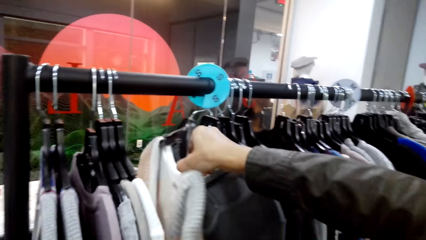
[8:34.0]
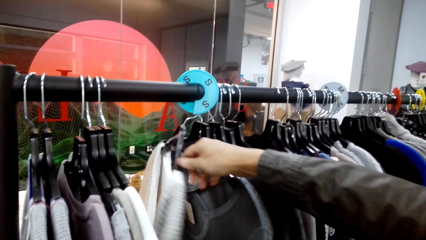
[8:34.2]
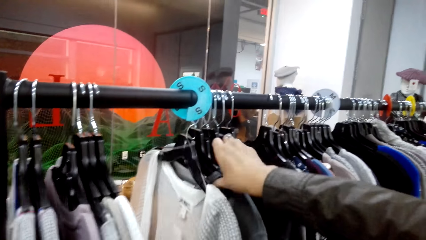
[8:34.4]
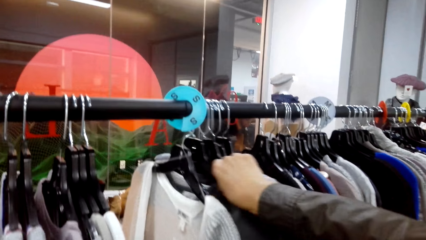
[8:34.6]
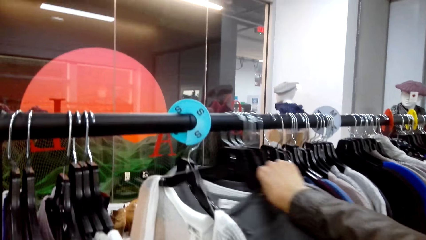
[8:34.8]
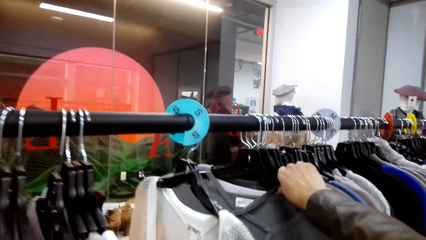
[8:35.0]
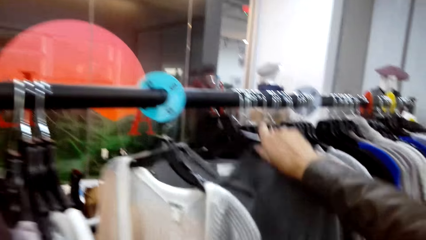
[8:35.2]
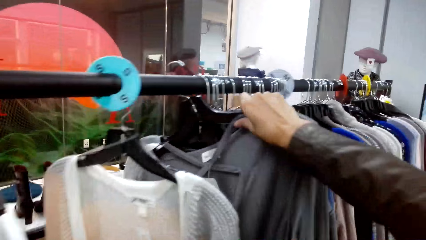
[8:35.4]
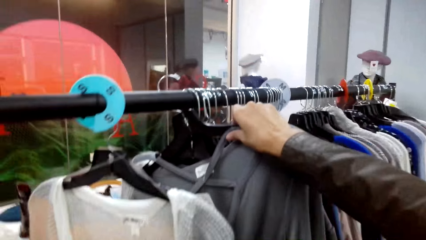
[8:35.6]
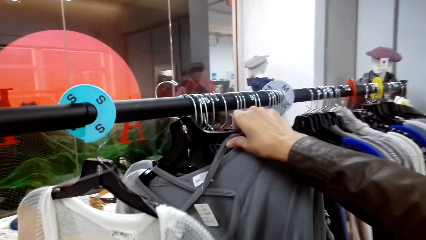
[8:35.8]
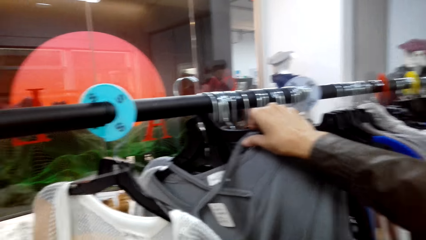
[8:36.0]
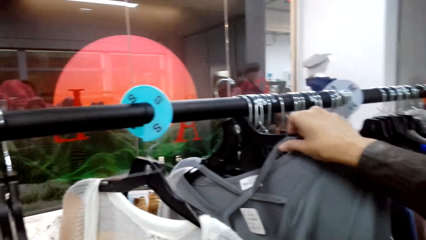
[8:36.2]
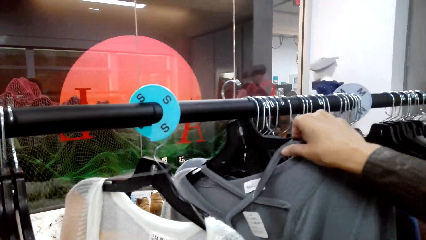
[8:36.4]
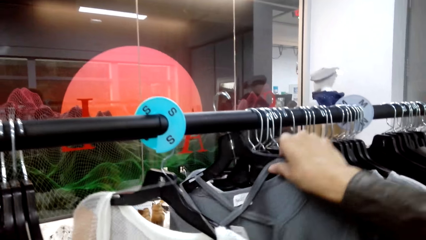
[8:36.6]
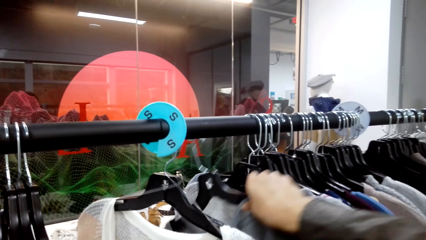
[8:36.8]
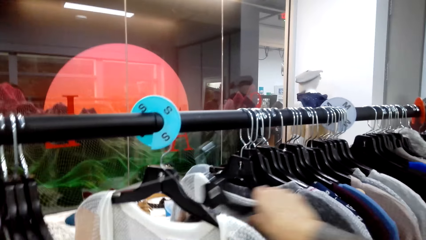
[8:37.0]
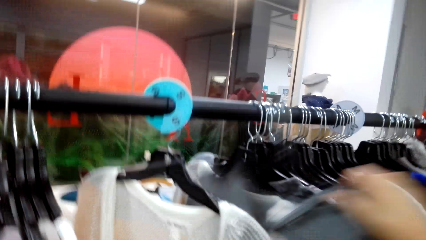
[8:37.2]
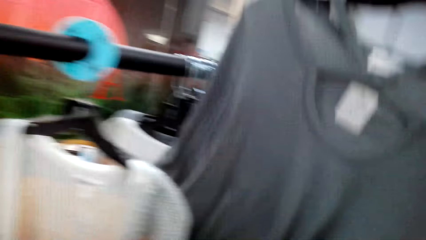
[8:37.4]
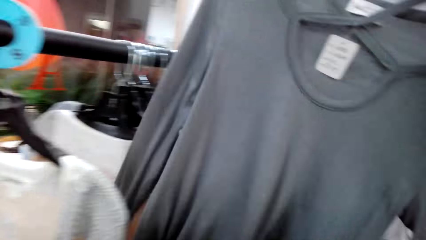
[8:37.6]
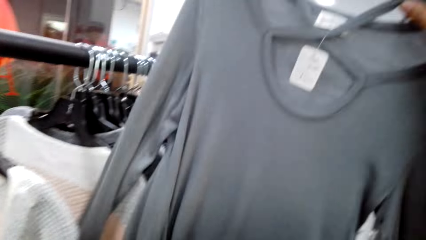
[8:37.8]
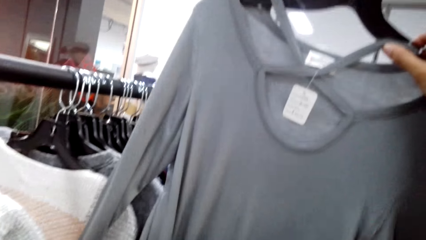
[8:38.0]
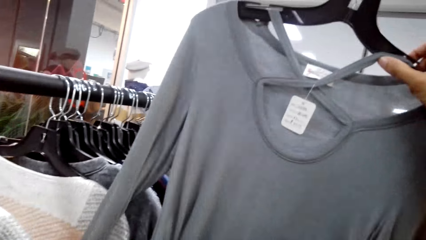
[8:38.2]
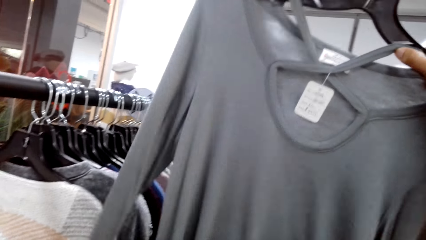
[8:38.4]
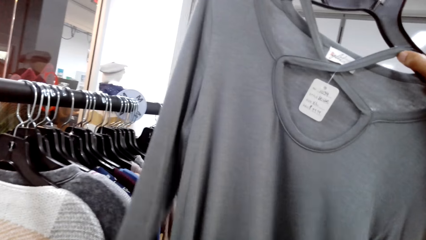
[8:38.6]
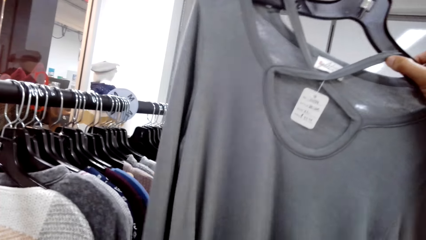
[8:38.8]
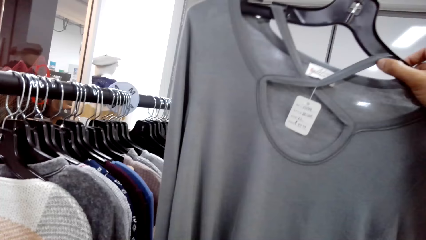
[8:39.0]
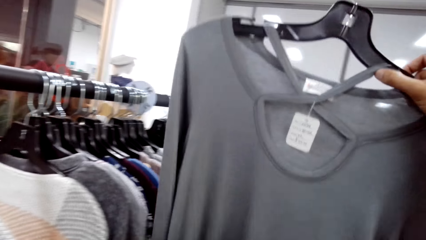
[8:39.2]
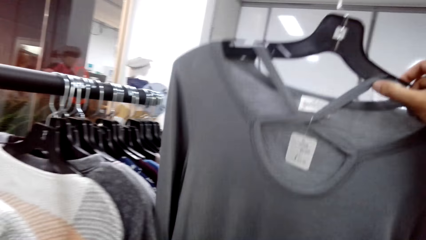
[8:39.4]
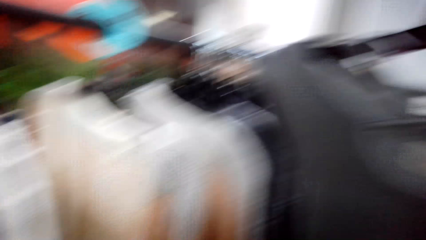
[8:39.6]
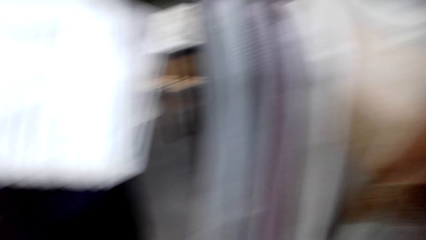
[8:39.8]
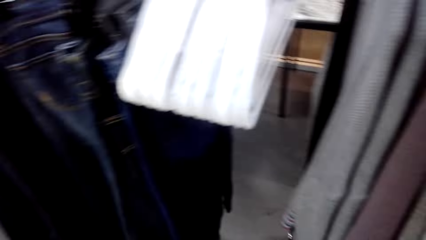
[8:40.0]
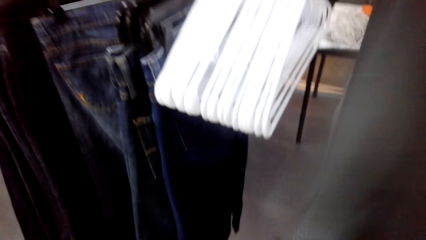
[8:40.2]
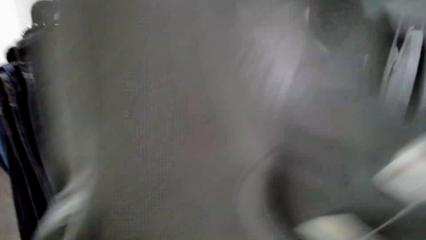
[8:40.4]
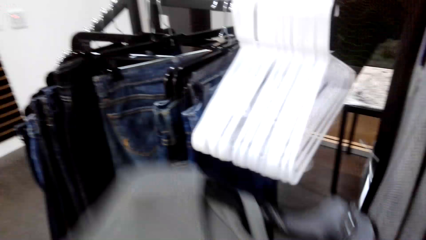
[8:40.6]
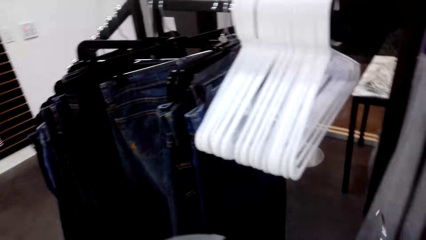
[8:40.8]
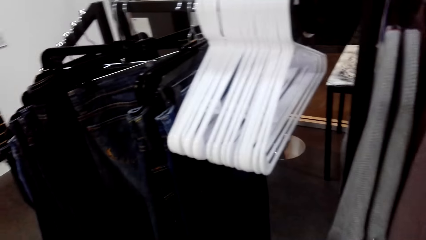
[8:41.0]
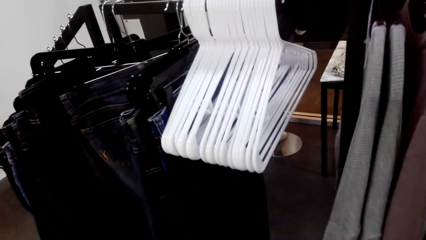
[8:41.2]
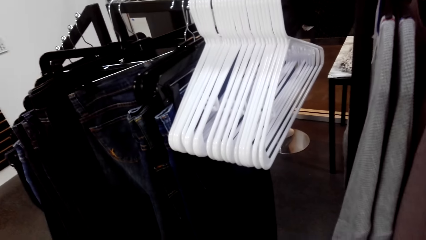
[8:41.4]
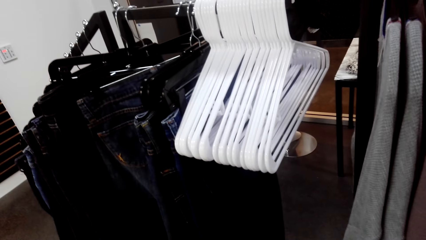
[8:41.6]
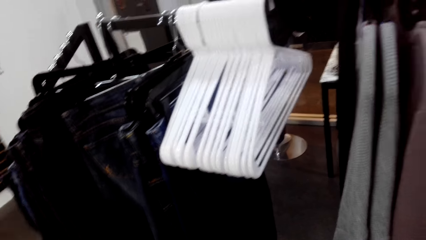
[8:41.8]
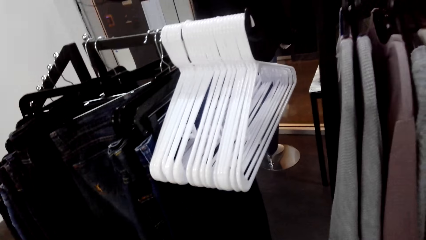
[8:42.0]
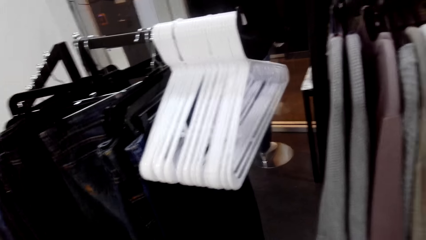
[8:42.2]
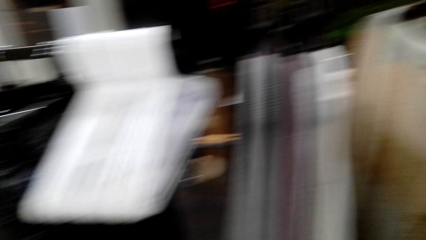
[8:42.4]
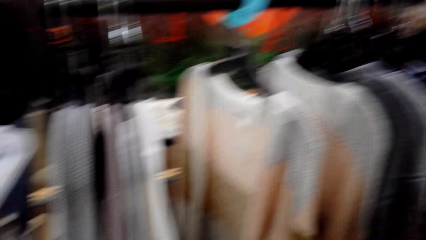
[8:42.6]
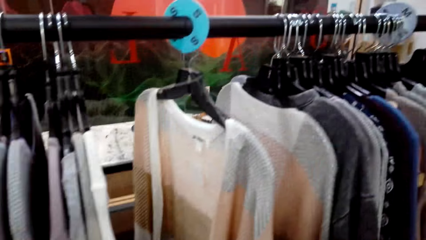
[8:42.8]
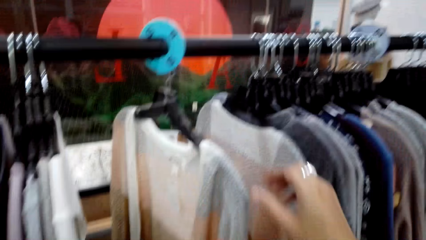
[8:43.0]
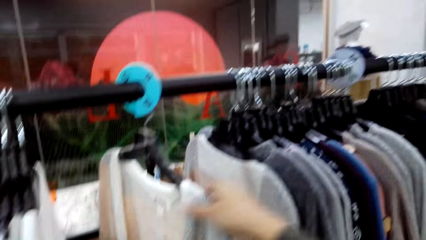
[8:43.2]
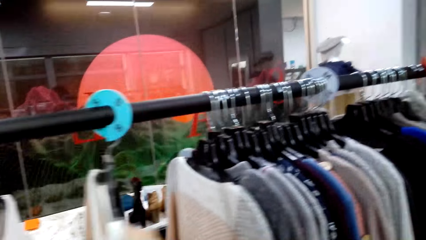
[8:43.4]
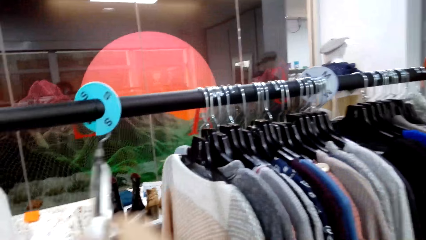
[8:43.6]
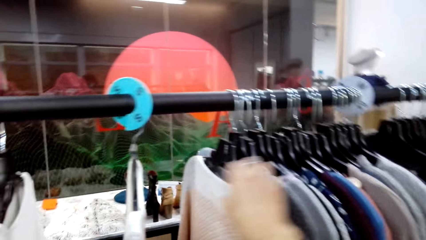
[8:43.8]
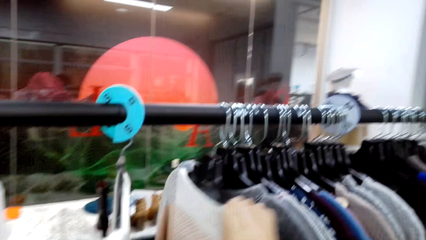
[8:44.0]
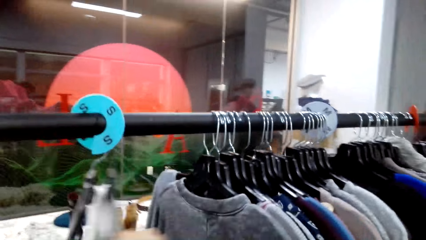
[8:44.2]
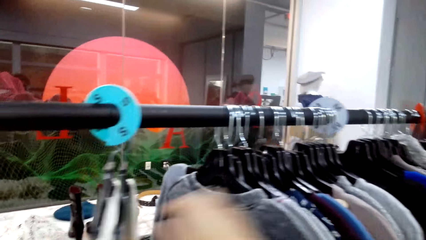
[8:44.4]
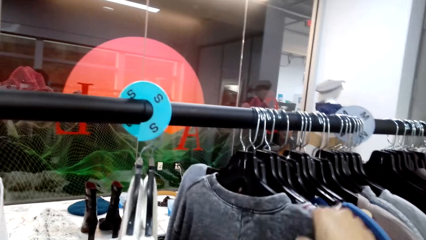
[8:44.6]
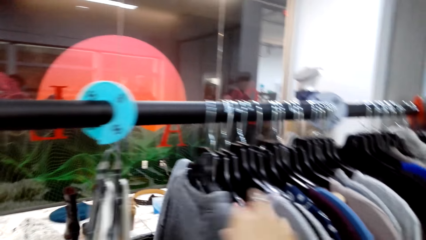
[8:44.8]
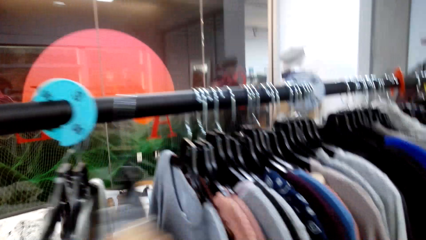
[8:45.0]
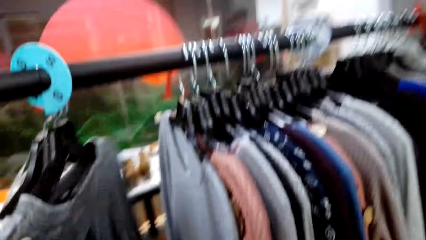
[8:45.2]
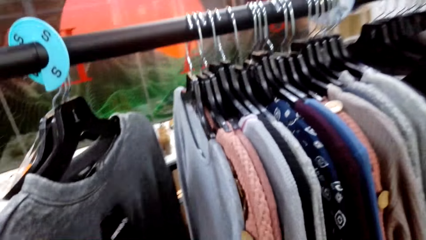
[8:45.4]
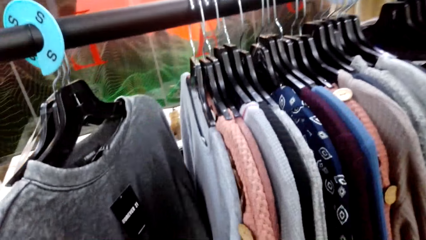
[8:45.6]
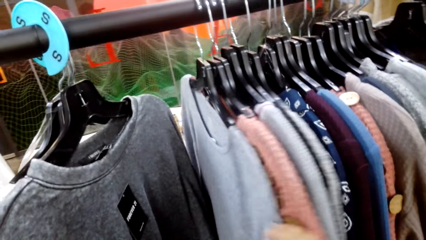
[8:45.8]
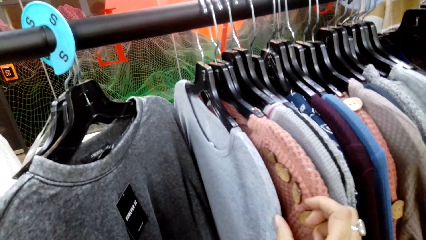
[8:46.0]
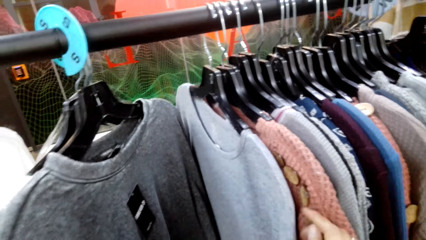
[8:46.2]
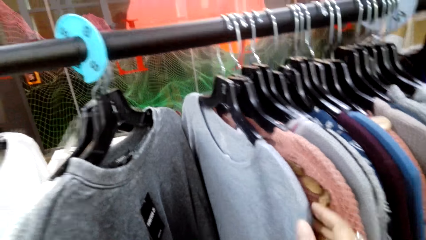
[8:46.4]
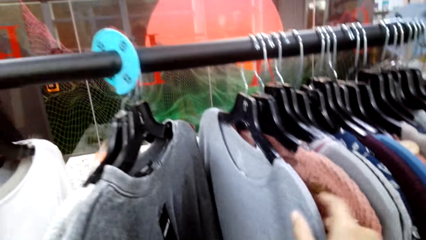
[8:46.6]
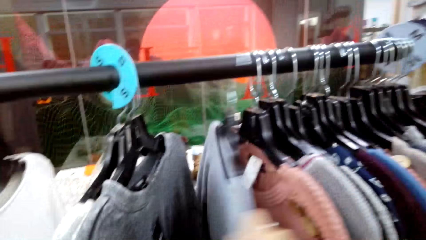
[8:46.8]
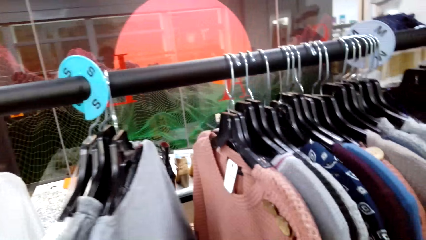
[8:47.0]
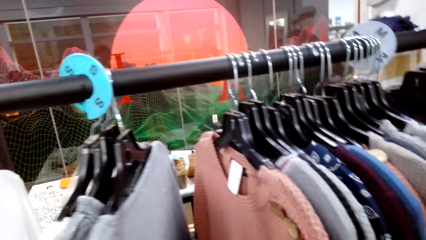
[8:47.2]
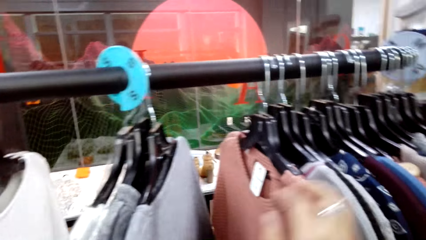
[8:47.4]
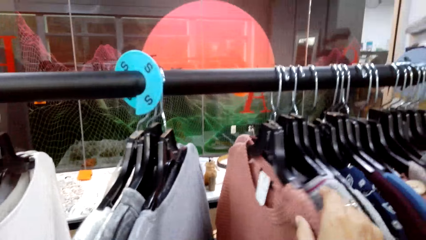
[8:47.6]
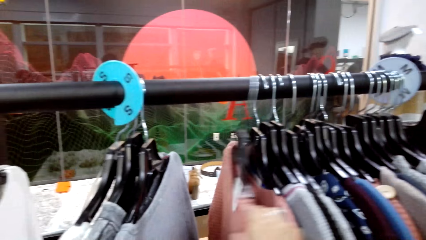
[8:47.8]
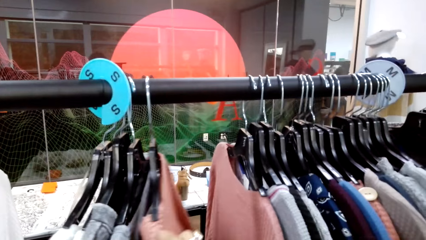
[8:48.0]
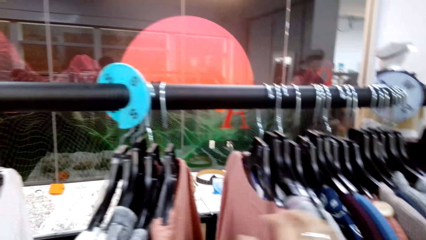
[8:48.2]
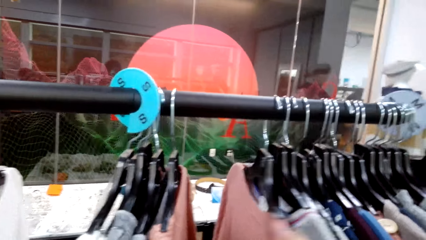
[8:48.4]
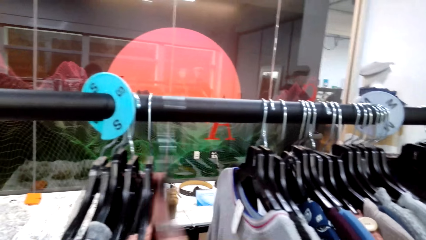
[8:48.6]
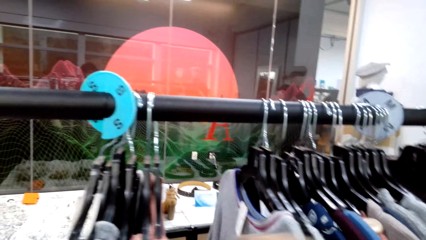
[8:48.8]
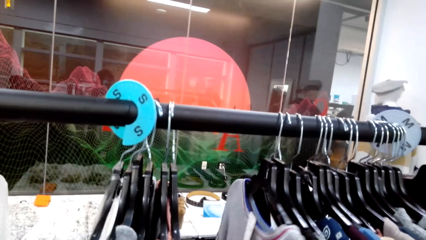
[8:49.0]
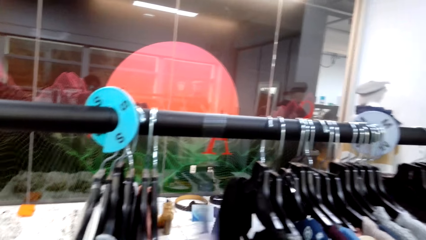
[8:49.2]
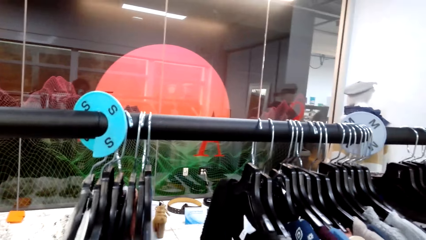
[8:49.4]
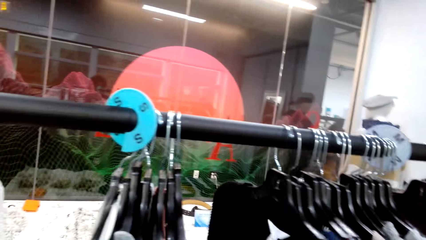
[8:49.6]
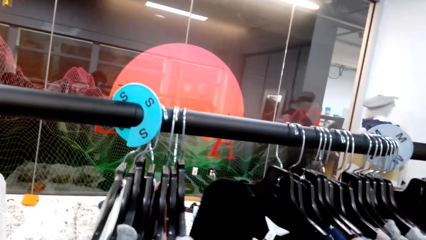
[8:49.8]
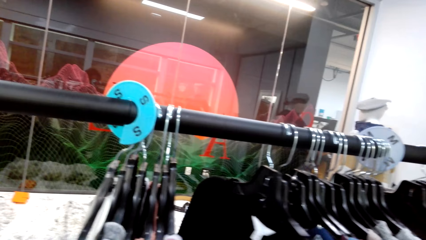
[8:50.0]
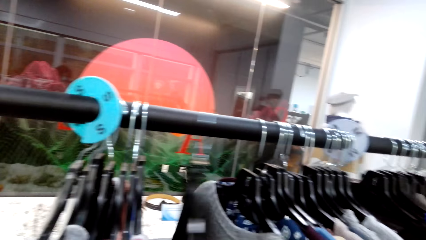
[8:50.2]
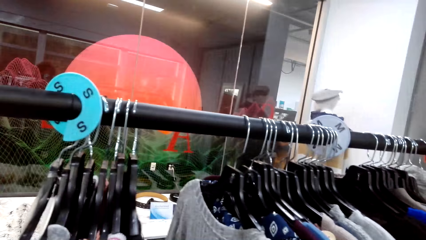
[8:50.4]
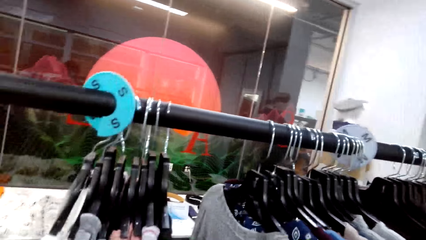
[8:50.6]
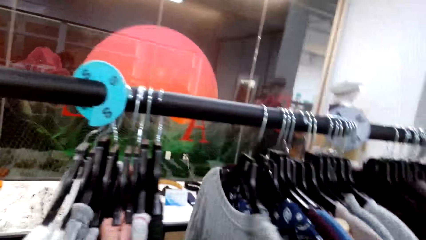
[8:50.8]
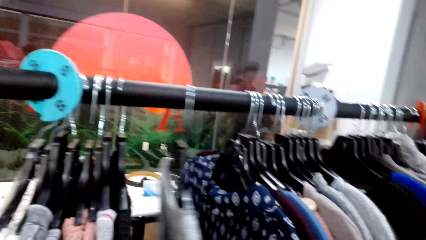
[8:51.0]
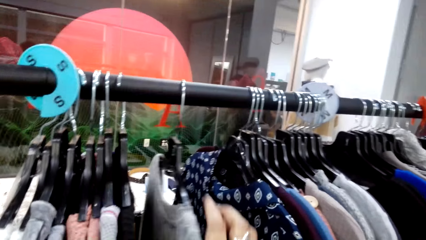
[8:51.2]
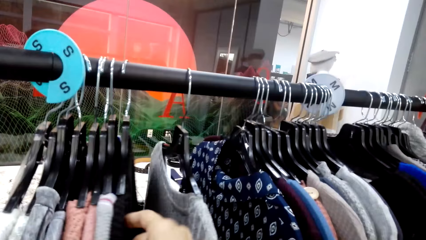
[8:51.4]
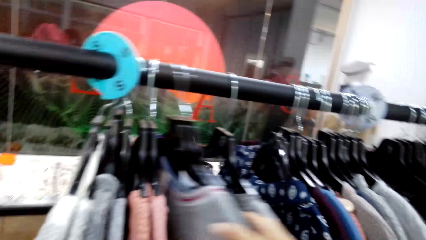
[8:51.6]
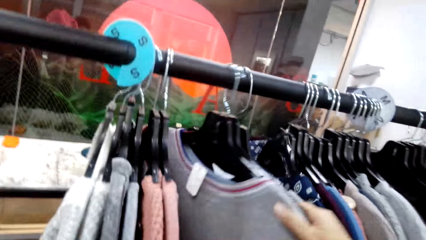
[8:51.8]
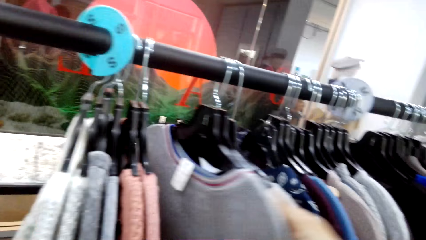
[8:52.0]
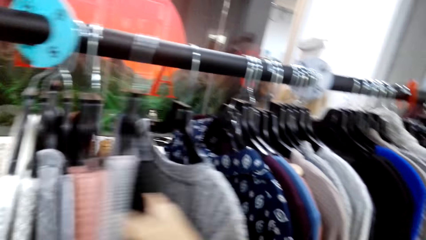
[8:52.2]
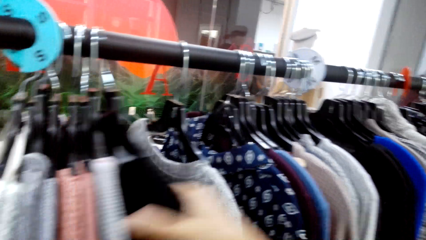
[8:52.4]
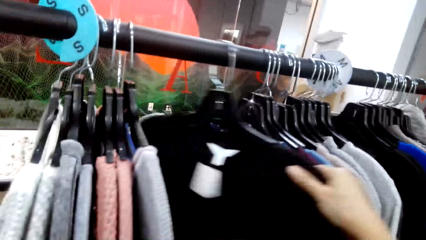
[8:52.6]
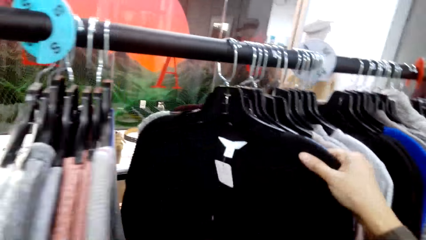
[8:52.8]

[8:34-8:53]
The camera wearer picks a hanged cloth from the cloth line or cloth rack. They look at the clothes on the cloth rack. They move the other clothes on the cloth line.
